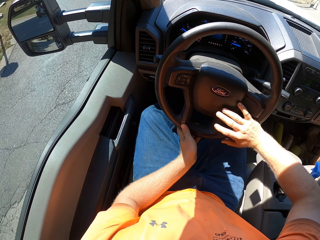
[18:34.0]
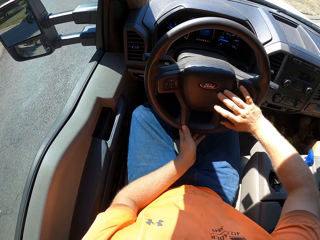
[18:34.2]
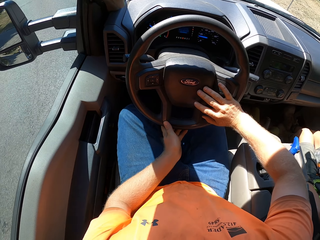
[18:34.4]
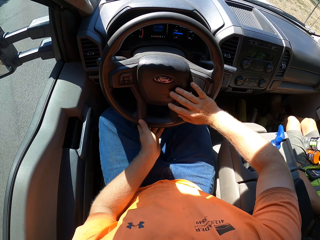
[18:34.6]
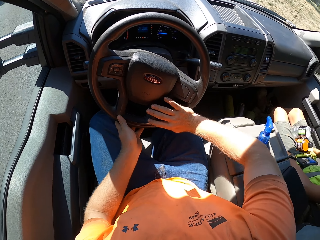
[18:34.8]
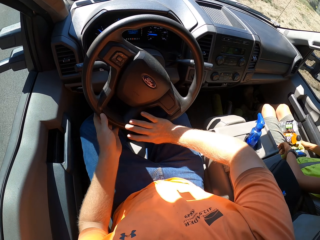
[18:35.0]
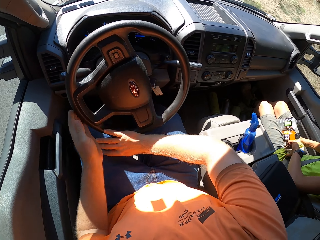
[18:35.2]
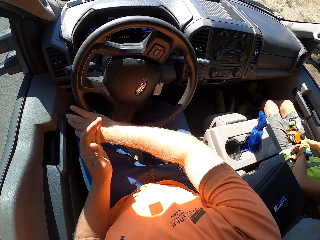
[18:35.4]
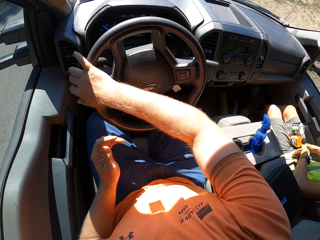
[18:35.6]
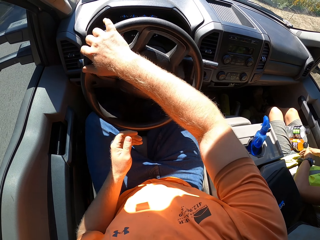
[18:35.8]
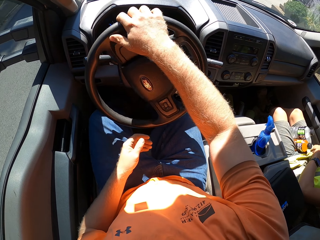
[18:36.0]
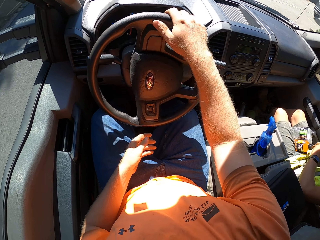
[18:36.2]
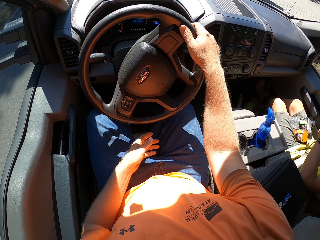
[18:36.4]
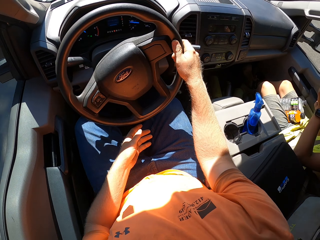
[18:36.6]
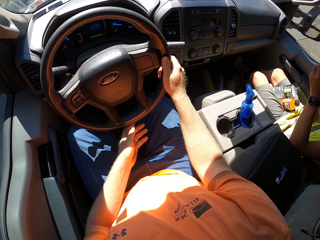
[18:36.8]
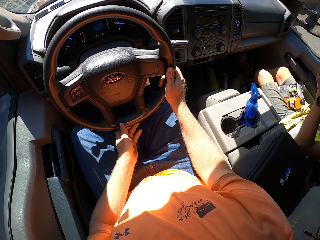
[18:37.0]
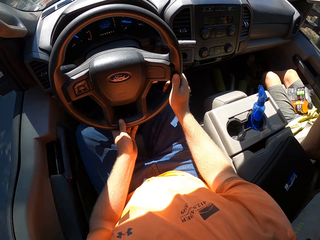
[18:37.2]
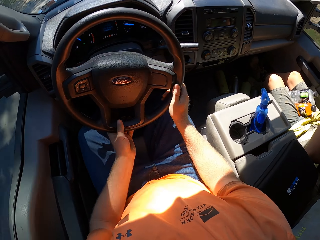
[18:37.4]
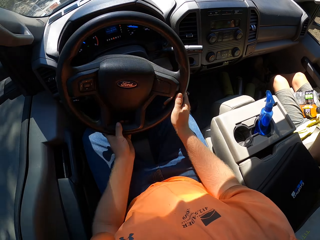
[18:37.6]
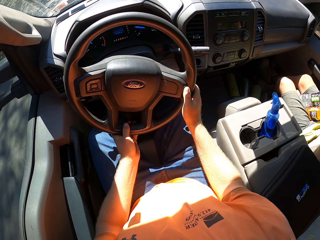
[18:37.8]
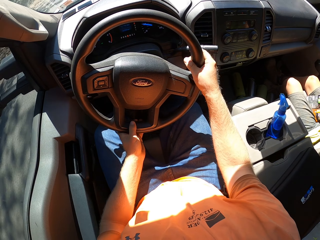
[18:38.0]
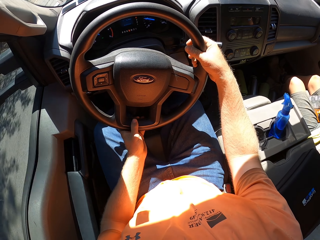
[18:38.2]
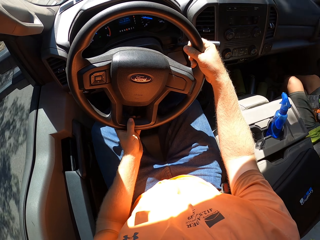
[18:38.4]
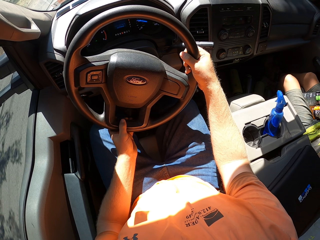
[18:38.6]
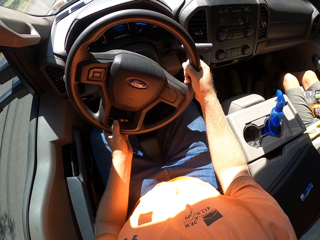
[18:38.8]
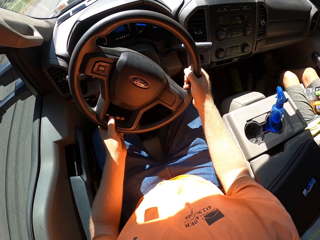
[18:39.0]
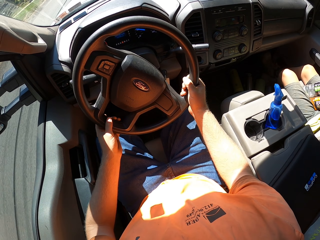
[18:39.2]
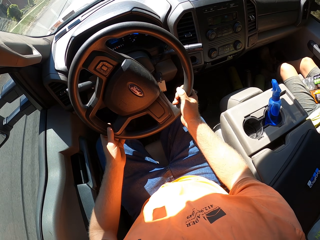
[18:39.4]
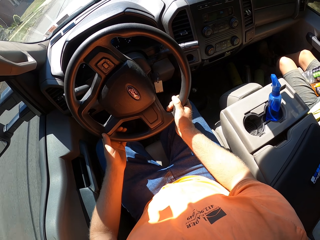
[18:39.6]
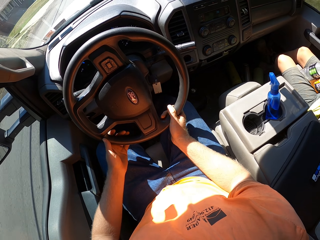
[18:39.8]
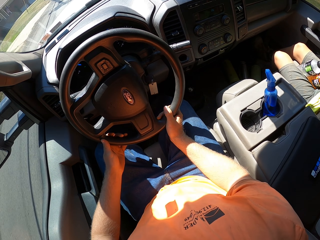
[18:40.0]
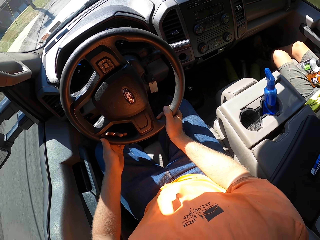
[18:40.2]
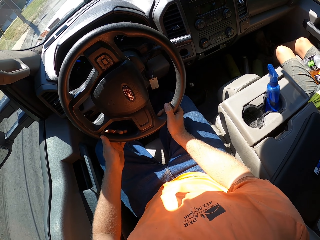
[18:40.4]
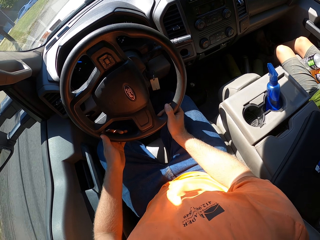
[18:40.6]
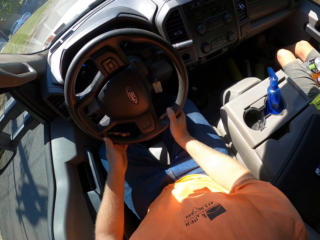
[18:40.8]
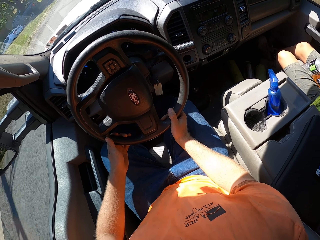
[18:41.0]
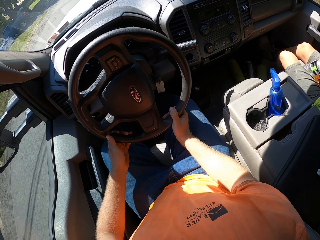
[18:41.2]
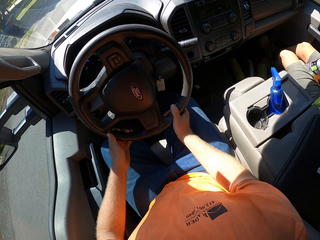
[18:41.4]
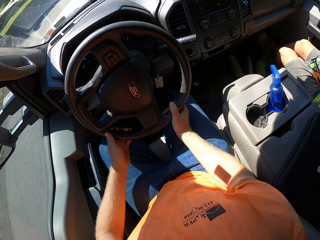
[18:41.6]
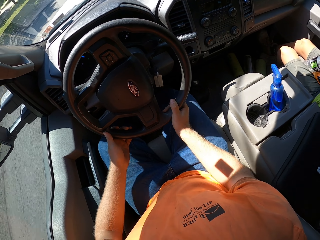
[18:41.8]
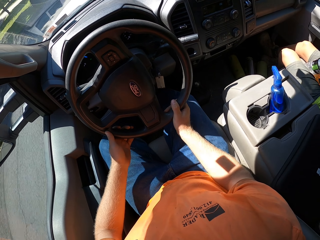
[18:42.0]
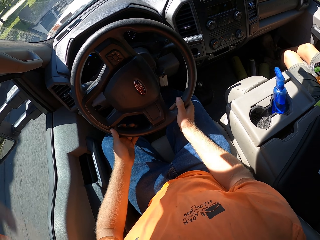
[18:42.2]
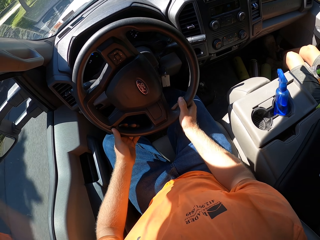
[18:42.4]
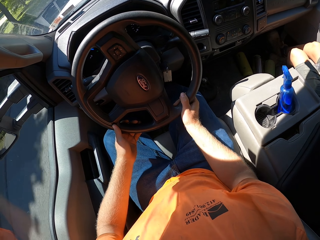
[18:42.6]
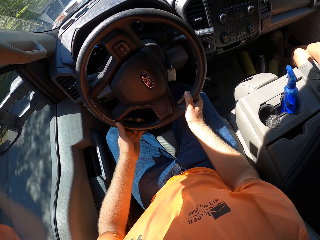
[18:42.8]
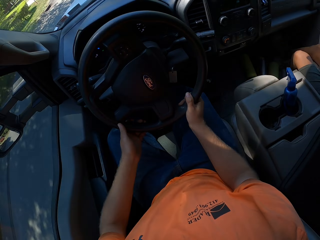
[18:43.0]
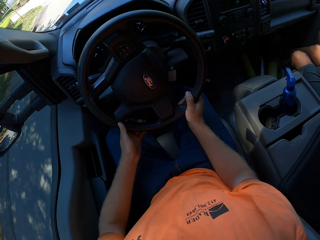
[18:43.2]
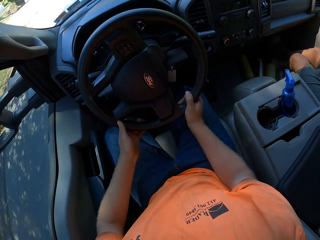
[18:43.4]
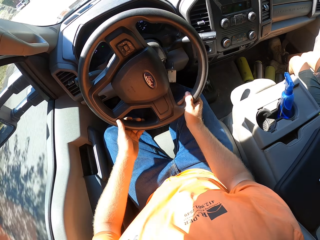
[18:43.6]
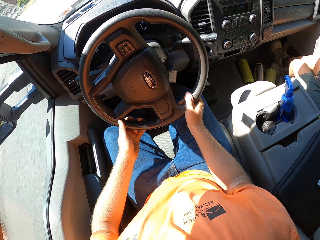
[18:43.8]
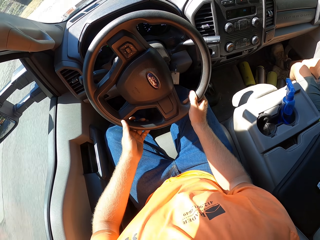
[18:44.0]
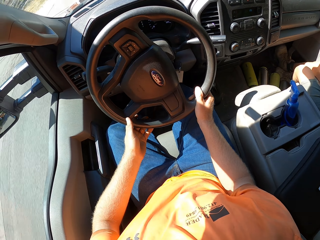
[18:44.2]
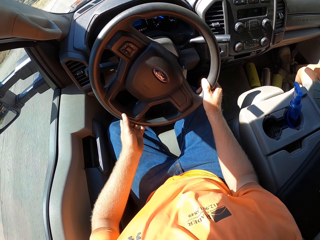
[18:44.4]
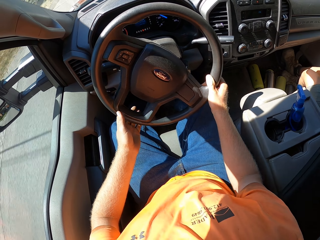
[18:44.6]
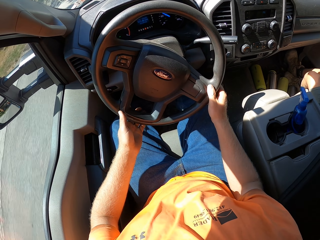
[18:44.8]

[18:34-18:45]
The camera wearer drives the car.

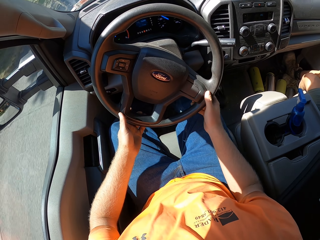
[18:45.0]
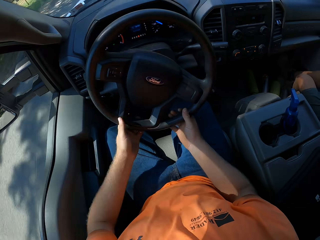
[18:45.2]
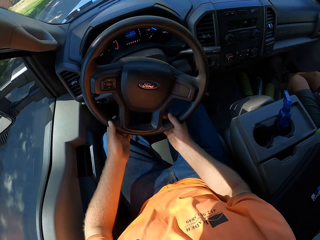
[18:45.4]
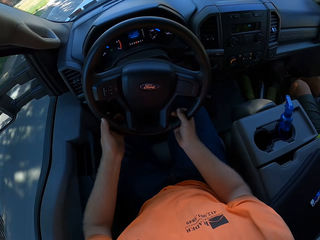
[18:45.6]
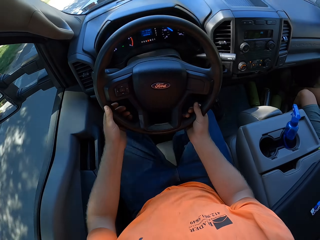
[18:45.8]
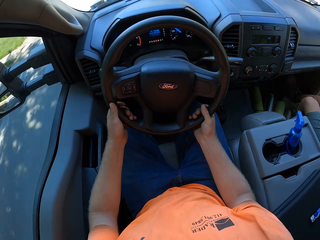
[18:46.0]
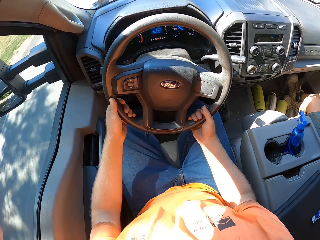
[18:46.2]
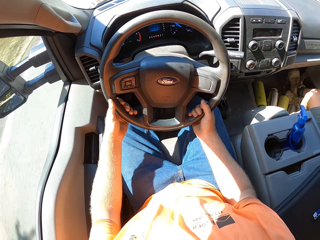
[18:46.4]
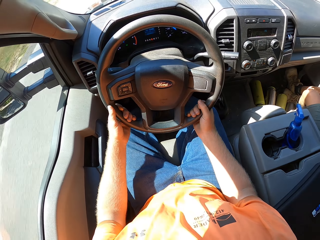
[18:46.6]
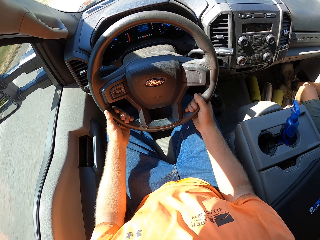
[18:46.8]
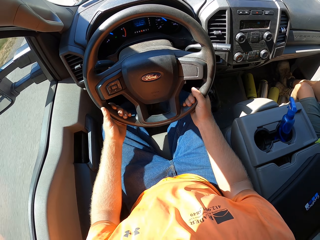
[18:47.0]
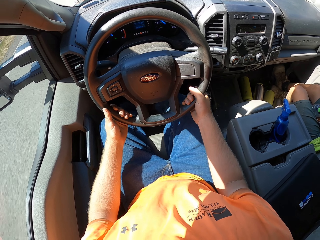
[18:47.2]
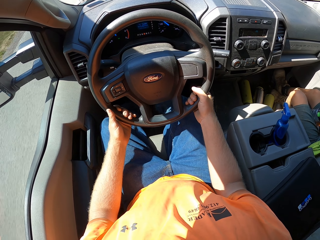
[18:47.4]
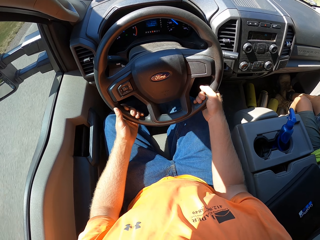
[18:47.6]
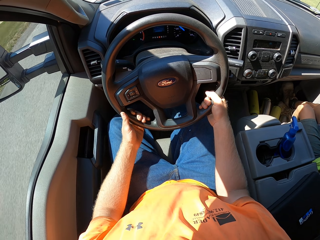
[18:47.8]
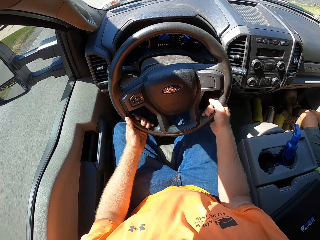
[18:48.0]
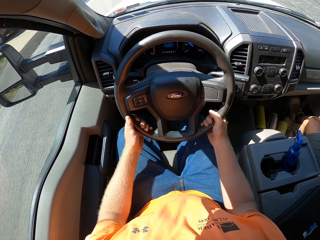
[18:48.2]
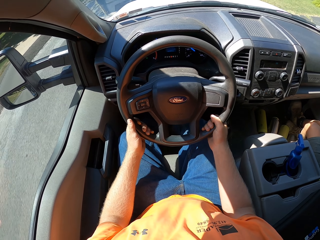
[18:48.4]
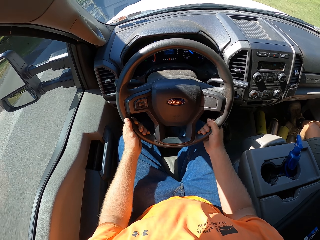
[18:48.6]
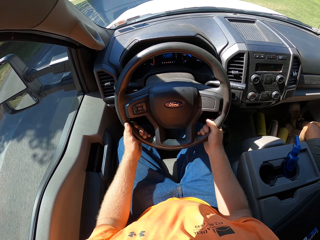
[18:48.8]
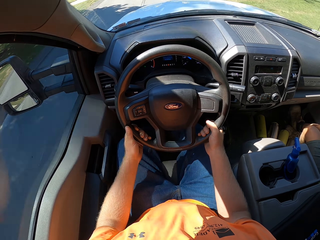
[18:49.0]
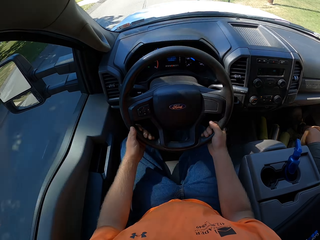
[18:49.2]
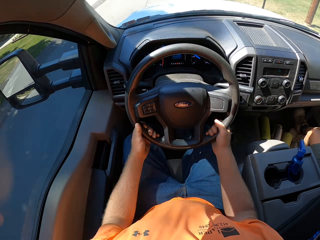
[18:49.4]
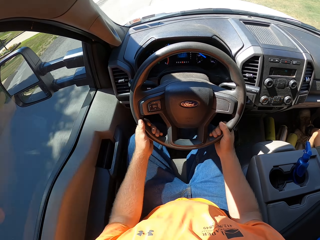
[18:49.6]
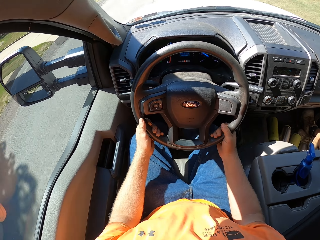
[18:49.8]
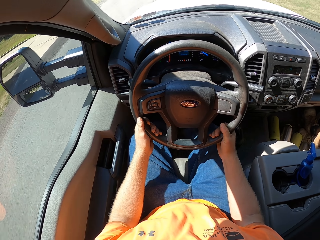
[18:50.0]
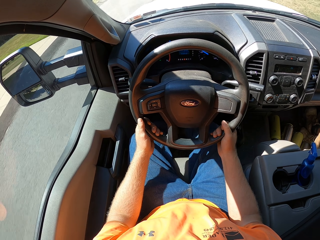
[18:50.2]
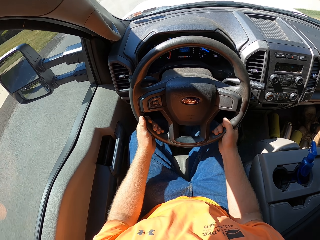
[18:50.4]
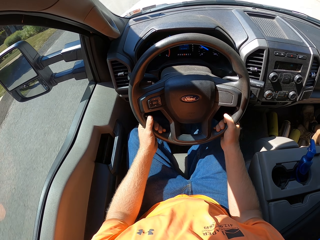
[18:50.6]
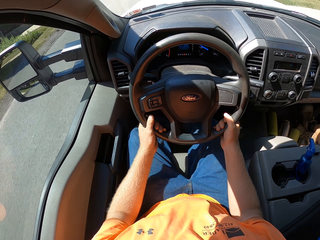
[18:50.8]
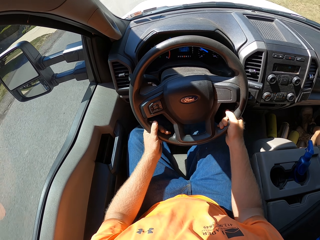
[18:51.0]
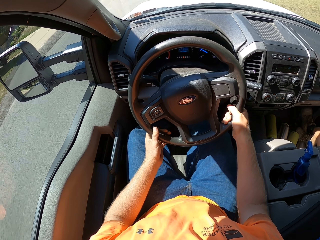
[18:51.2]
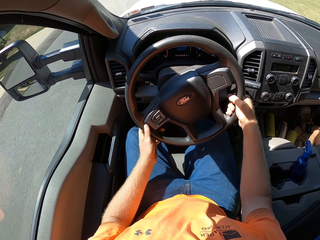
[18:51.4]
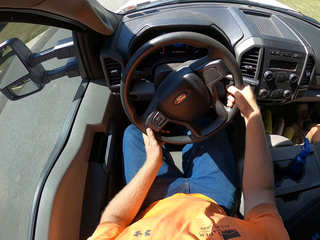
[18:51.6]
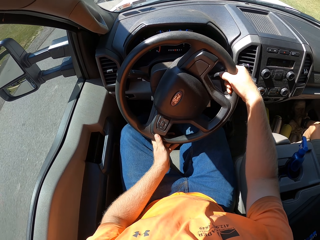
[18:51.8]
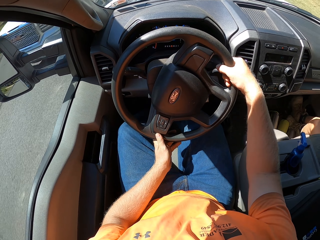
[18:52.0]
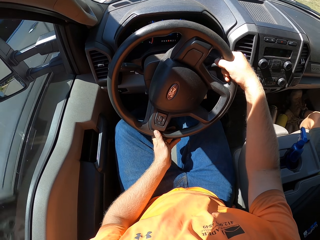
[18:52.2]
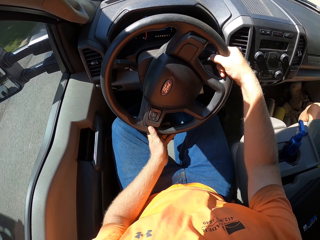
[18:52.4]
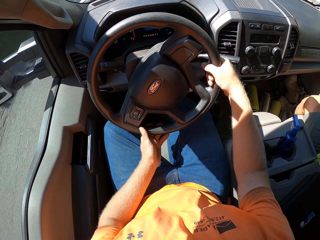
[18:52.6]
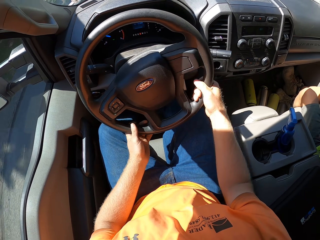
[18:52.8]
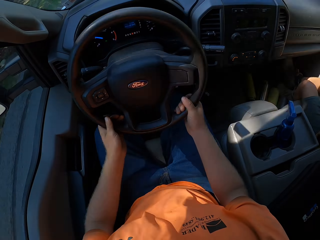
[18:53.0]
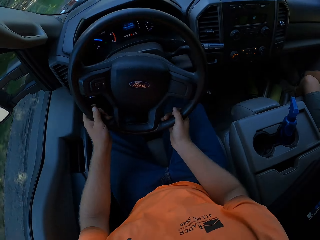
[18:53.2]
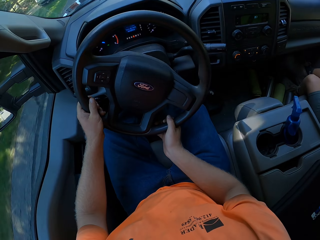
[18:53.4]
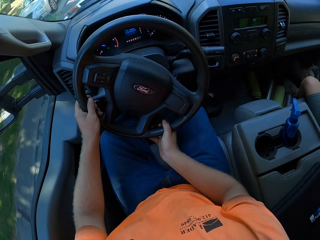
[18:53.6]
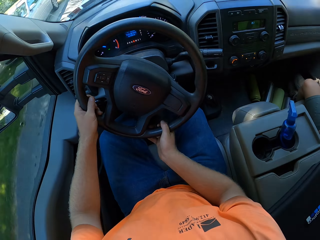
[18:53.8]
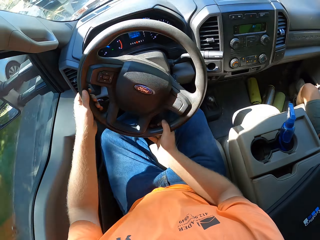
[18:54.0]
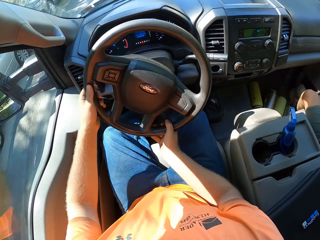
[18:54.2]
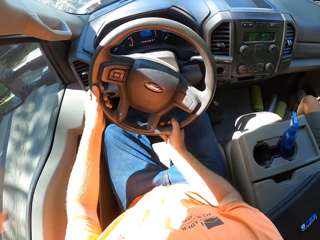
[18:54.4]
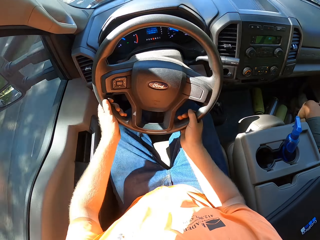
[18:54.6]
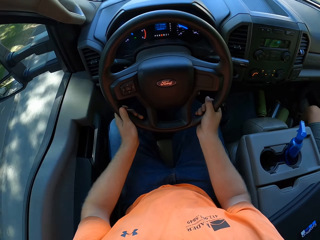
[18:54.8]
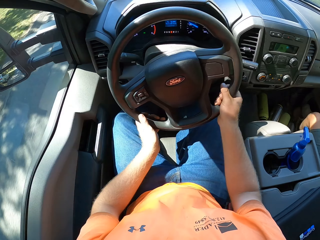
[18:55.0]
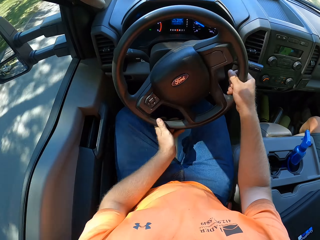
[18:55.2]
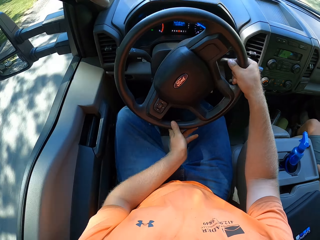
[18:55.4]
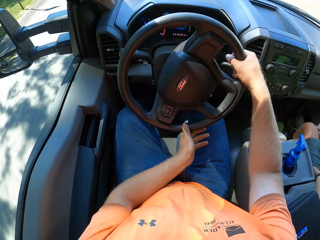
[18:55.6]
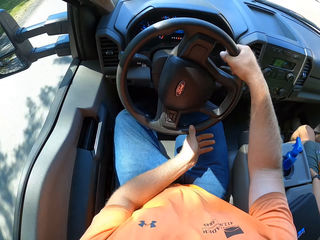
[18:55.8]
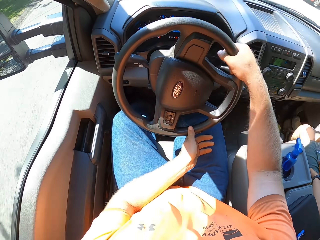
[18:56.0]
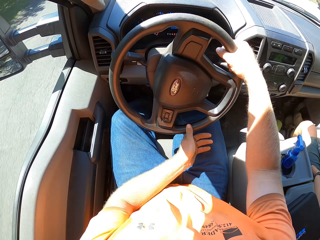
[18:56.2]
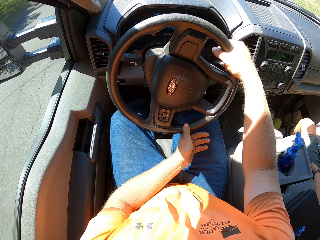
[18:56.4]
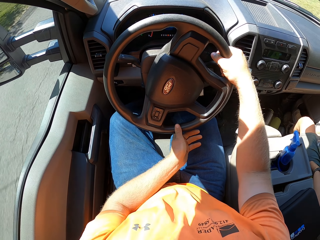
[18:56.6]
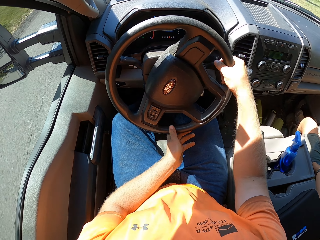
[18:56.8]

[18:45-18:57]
The camera wearer drives the car. A white car drives past the camera wearer. The camera wearer drives the car again.
